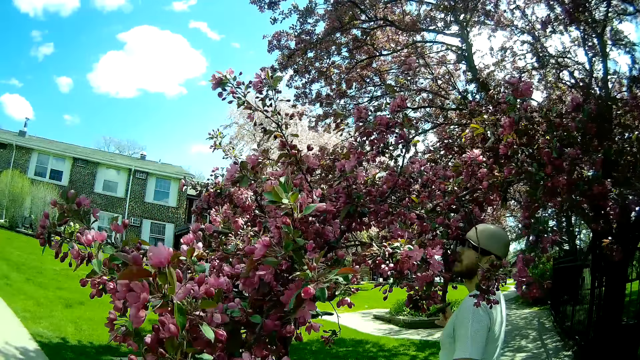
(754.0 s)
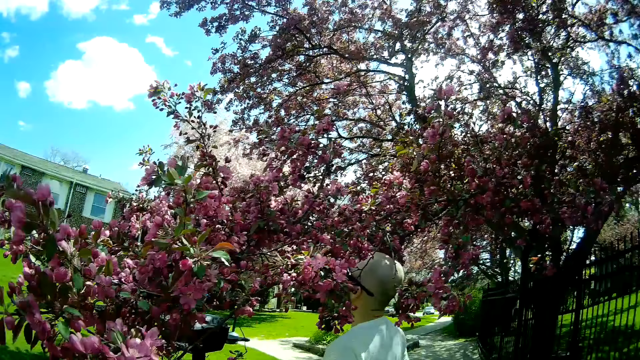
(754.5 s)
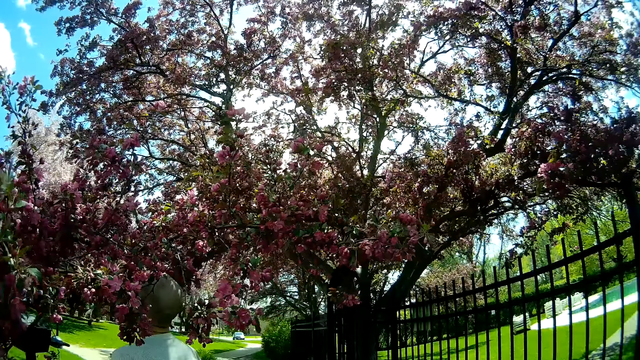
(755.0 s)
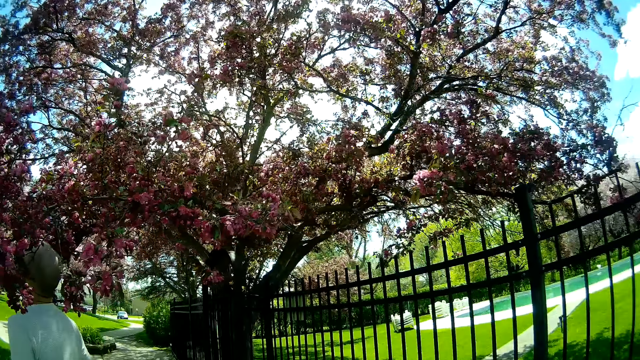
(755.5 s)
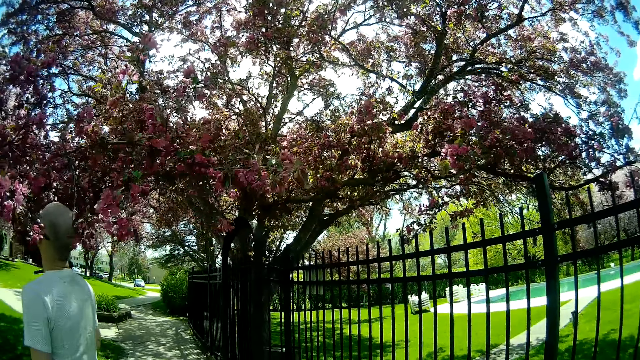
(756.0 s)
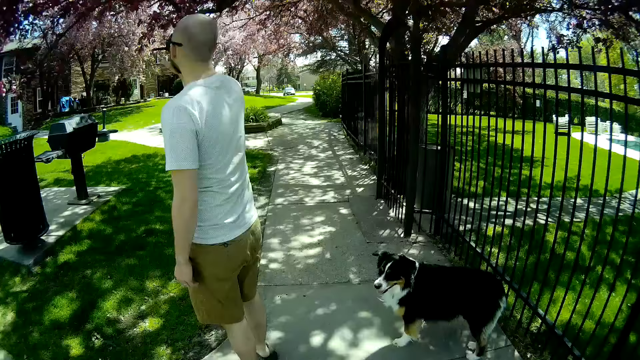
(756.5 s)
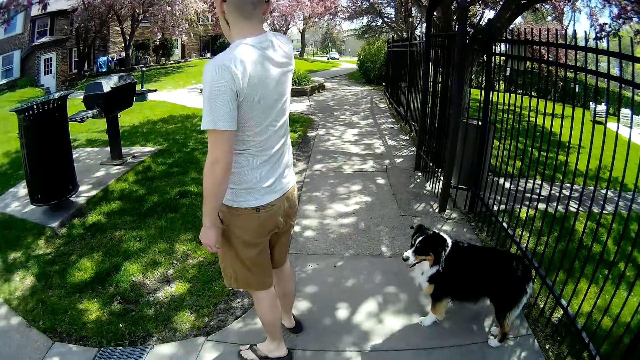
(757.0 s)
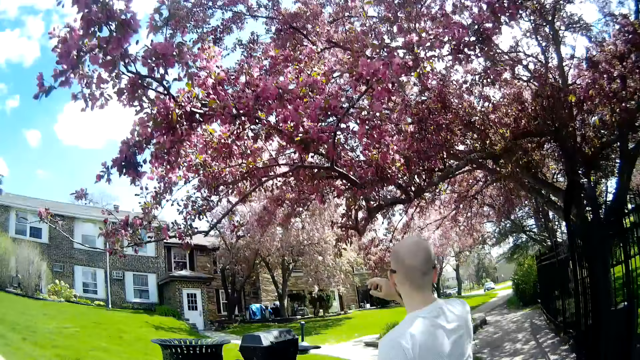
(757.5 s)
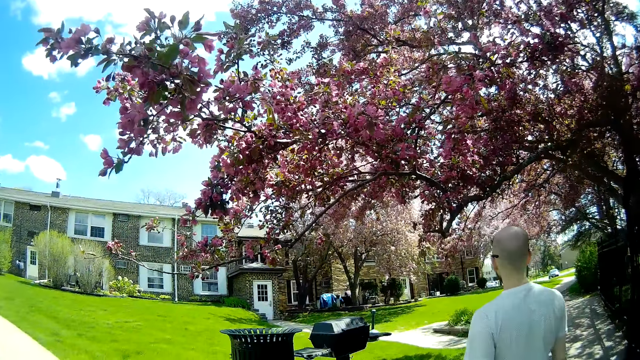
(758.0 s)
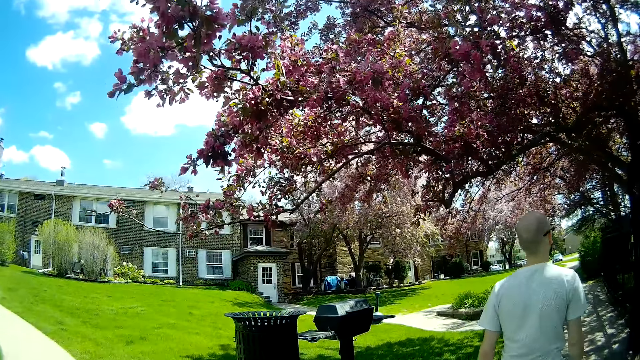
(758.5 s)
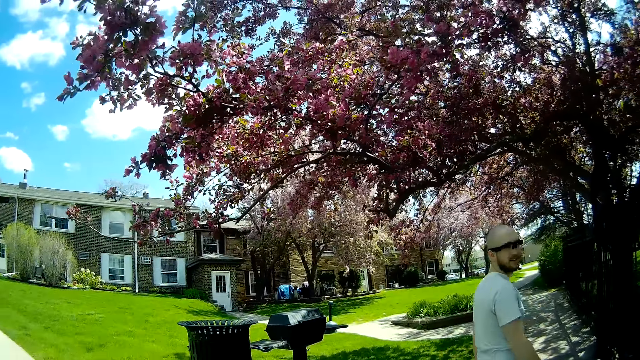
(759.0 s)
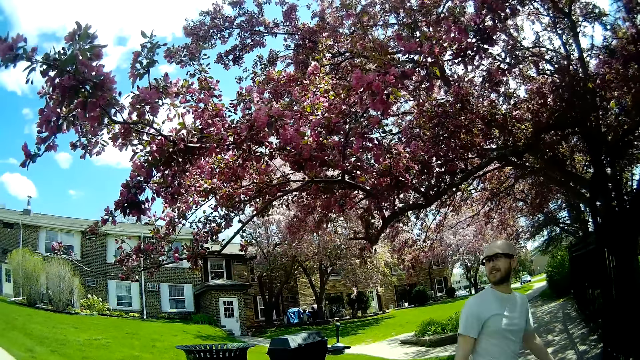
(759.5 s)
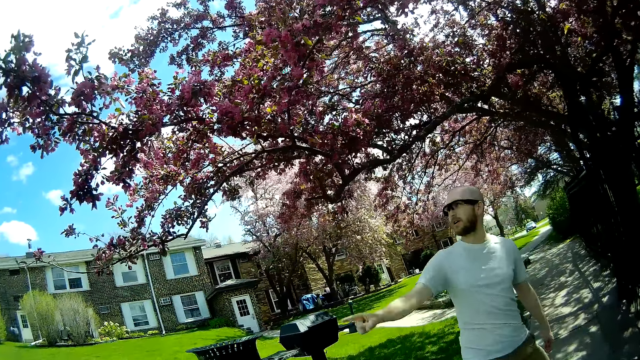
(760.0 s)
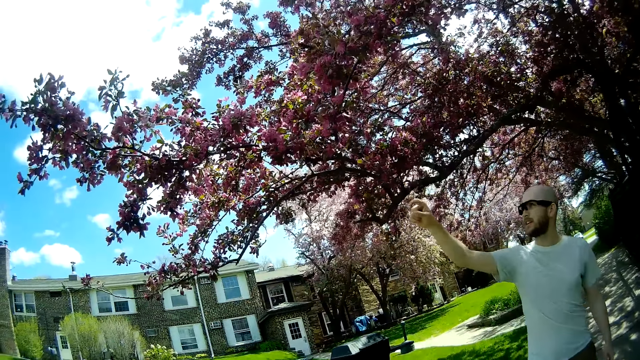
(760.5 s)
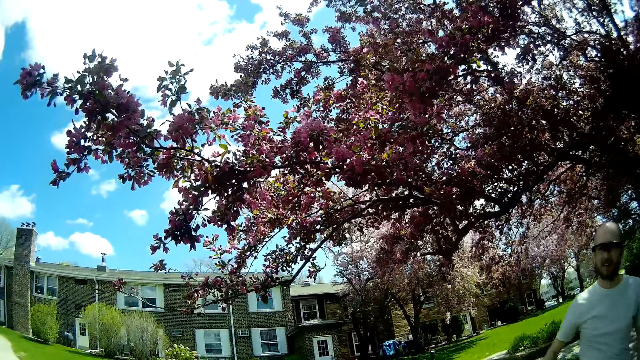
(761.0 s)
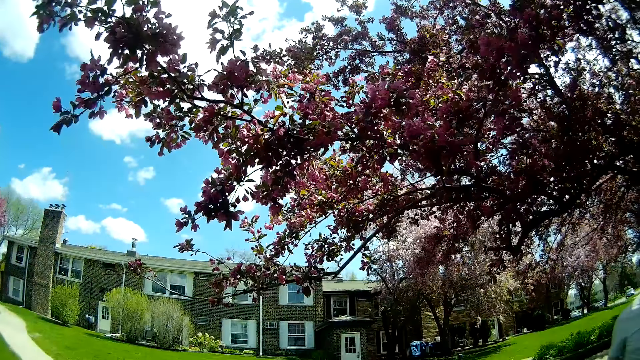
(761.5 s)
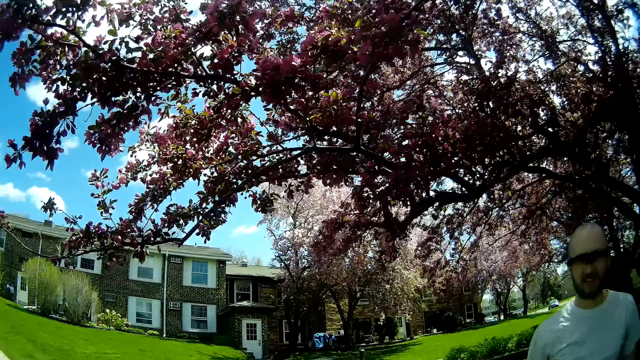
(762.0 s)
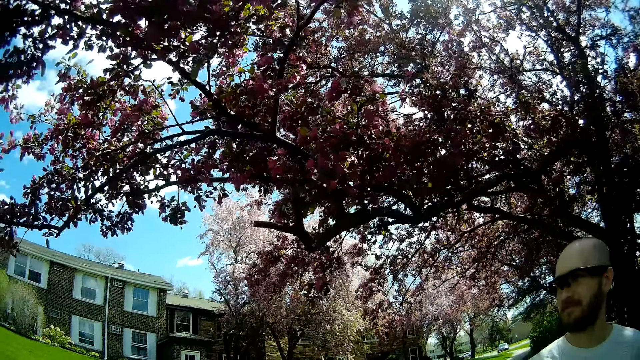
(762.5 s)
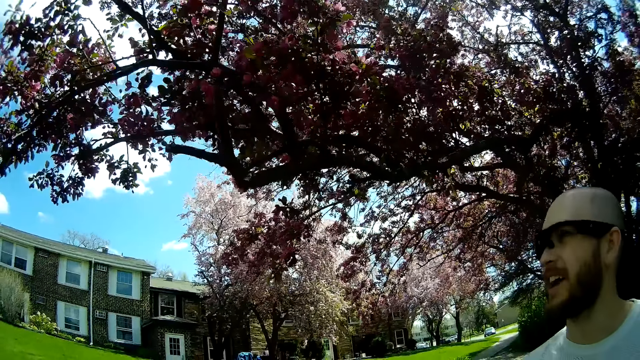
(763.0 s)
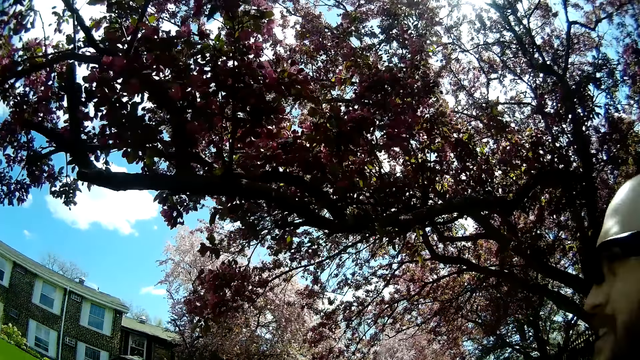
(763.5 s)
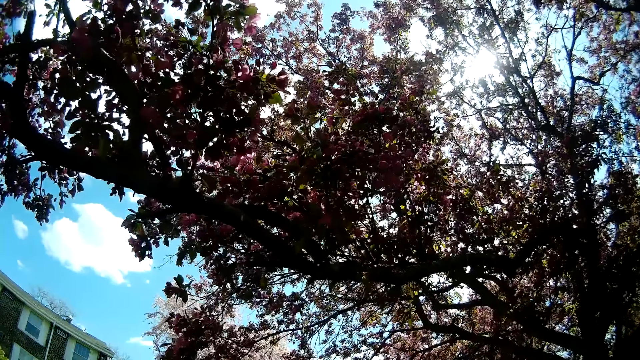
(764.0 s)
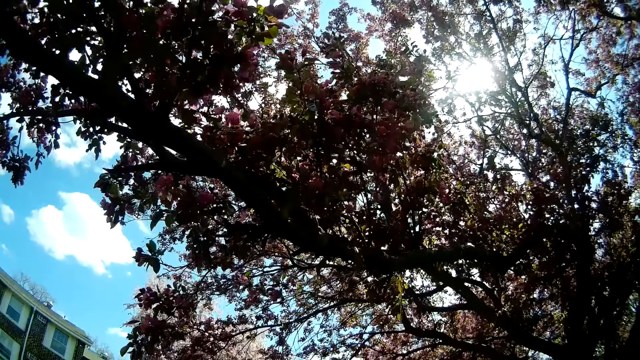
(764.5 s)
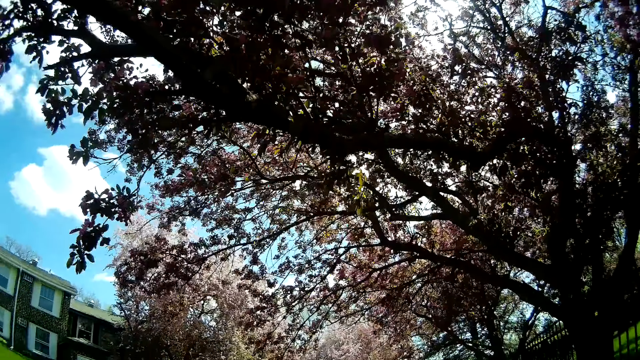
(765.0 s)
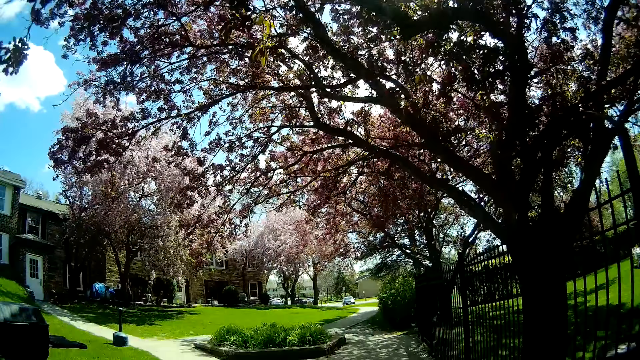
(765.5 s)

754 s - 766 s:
A man smells a flower. The camera wearer converses with another man.

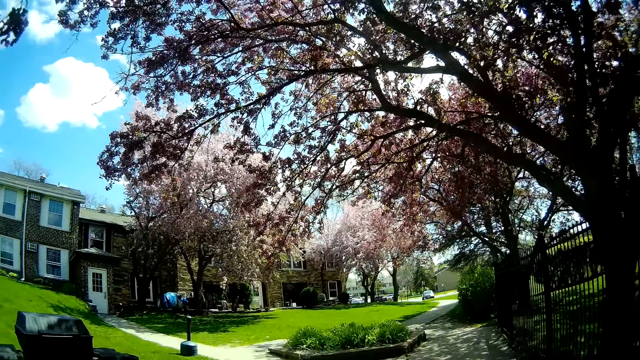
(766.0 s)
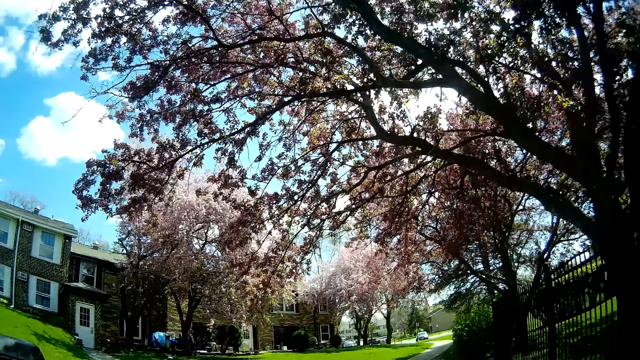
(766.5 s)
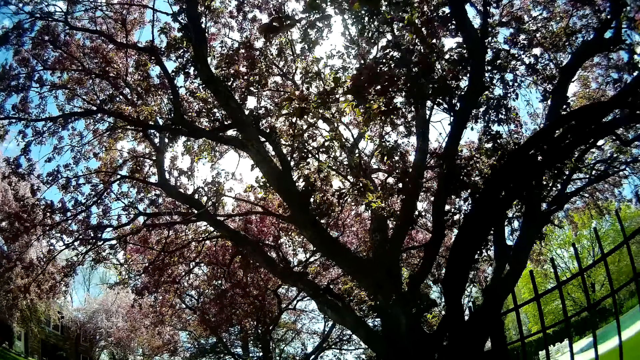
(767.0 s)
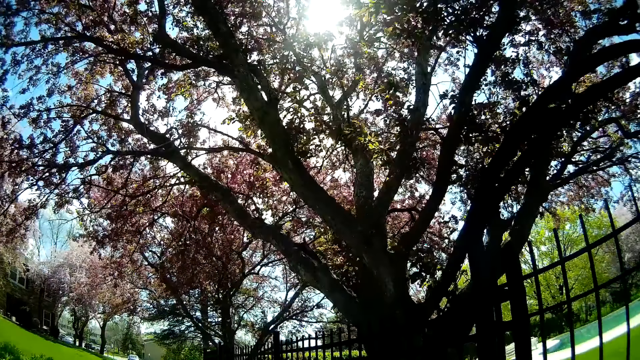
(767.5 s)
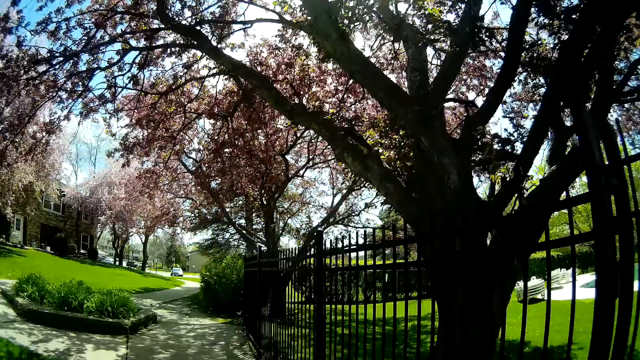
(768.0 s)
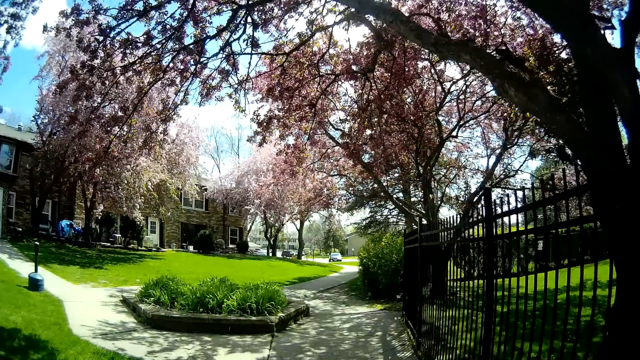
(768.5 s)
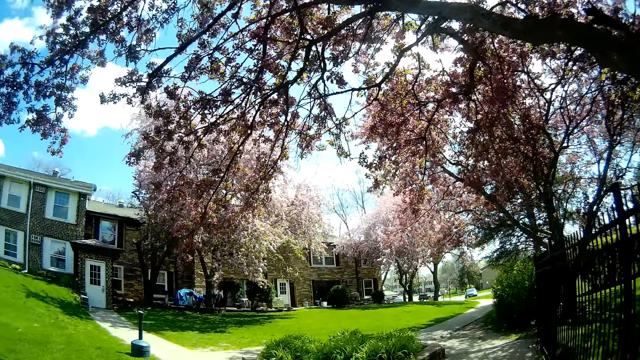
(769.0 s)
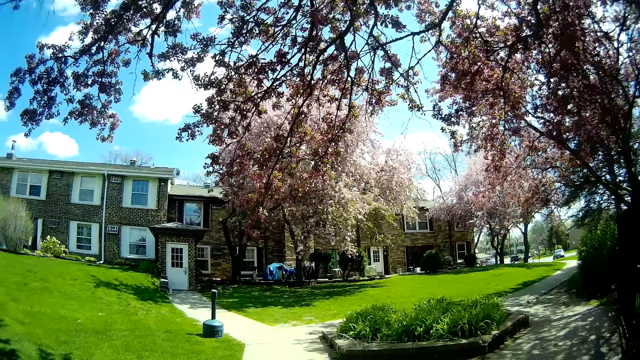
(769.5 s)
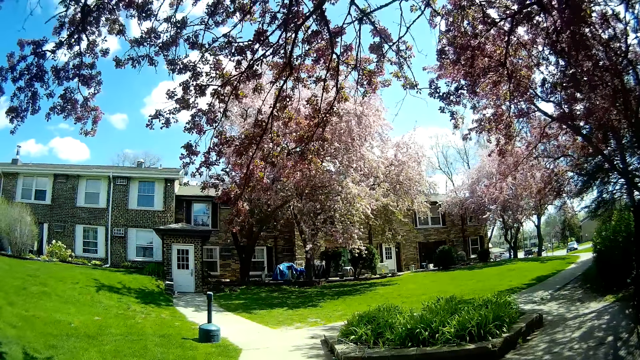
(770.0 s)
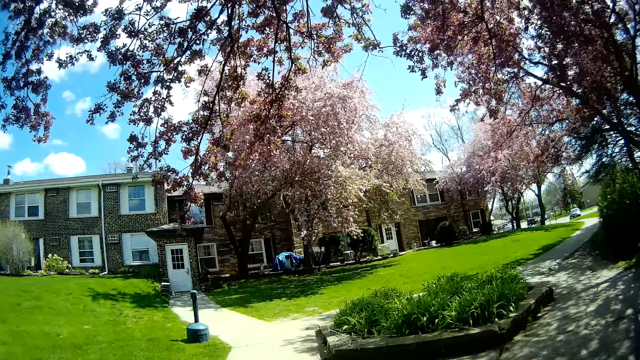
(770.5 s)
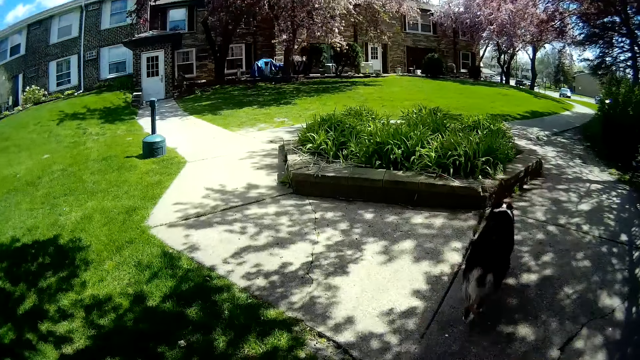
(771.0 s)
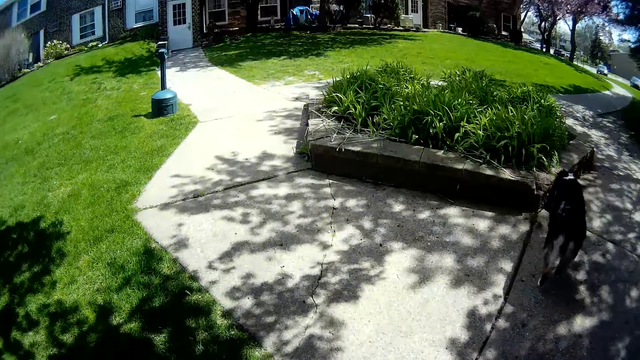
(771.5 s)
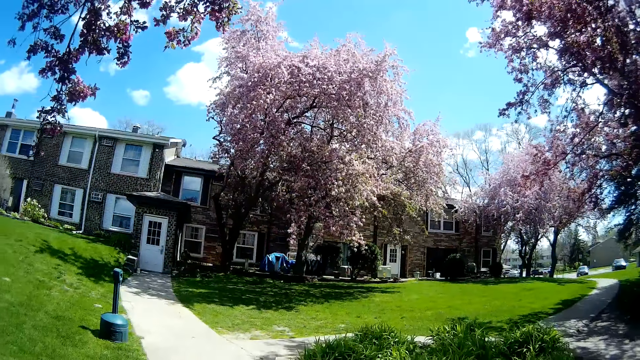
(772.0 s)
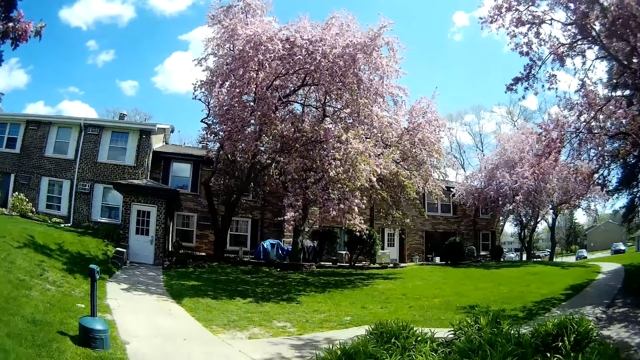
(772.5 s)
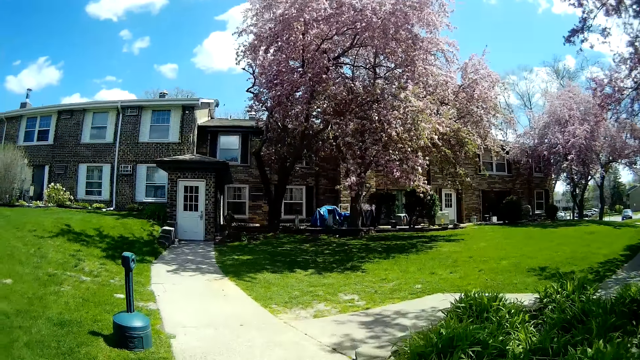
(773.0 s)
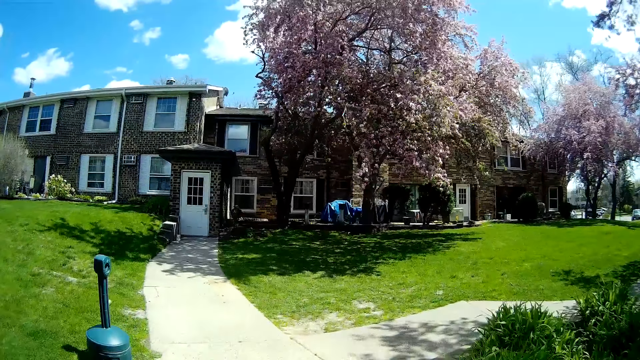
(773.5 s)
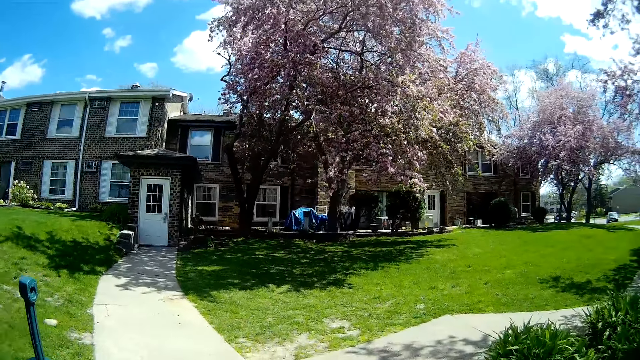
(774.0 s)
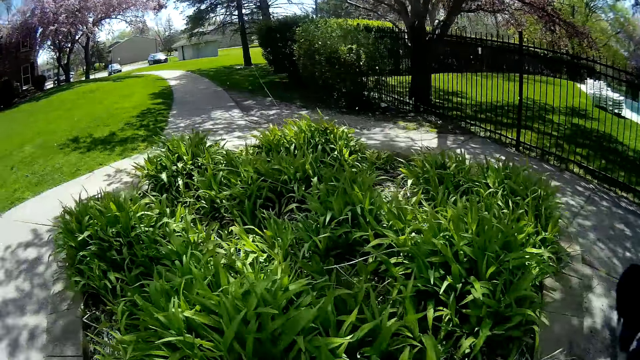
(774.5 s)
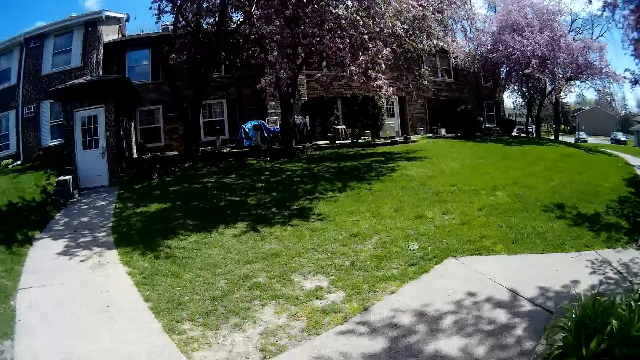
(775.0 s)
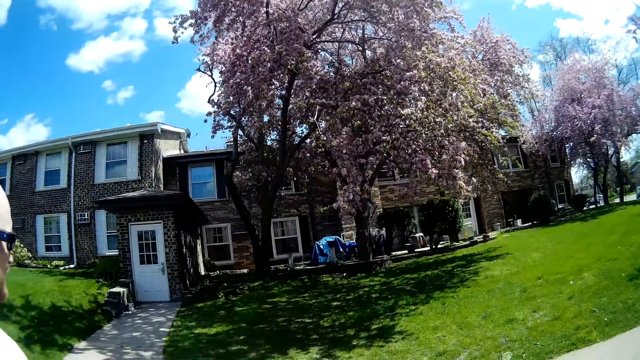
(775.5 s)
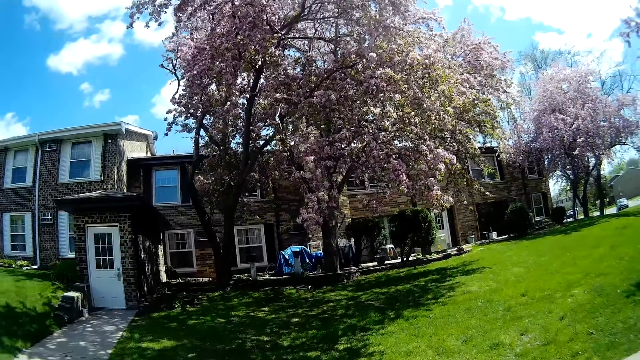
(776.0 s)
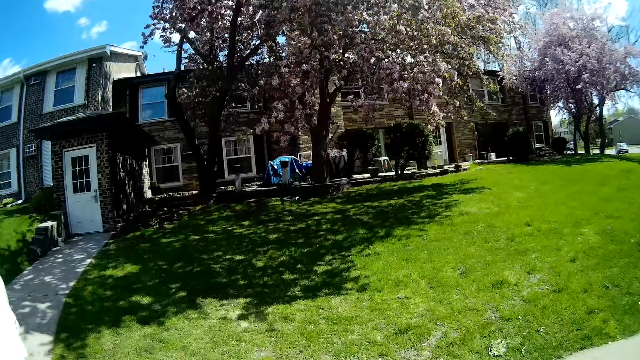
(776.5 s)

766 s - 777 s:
The camera wearer walks on a tarmac road.
